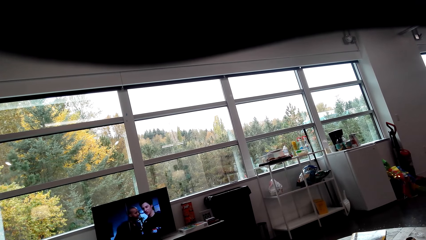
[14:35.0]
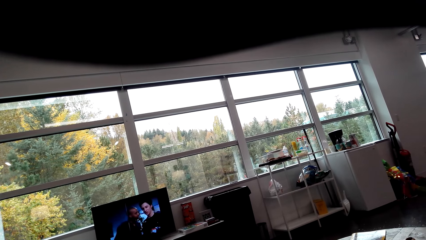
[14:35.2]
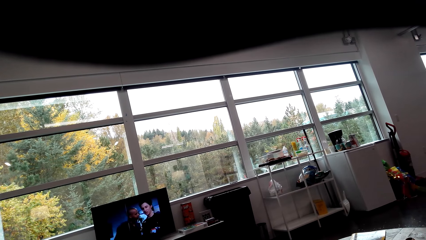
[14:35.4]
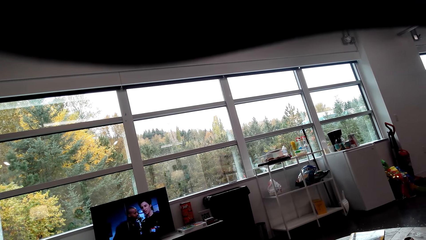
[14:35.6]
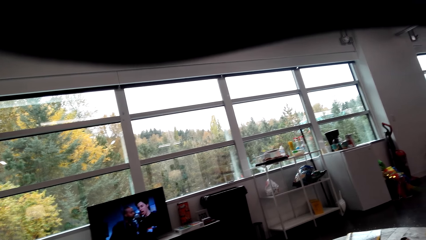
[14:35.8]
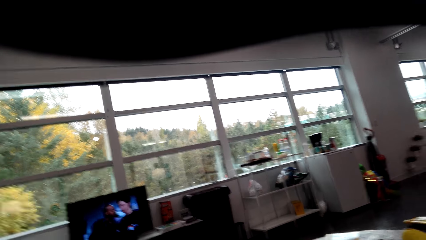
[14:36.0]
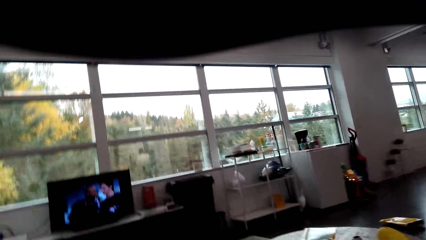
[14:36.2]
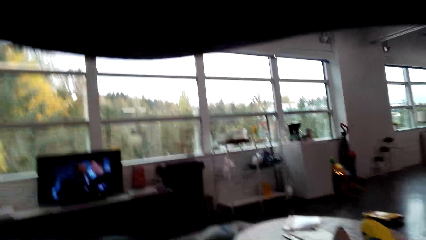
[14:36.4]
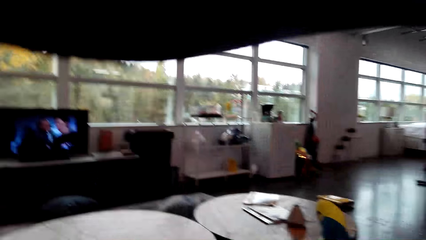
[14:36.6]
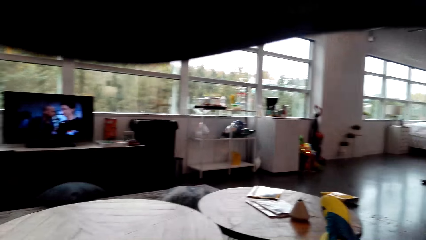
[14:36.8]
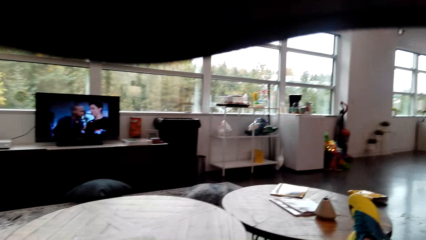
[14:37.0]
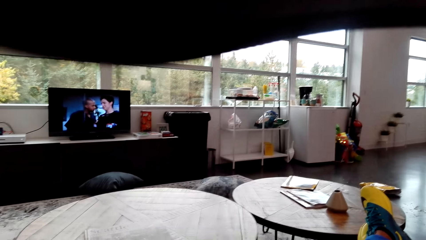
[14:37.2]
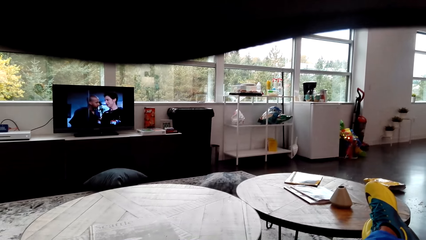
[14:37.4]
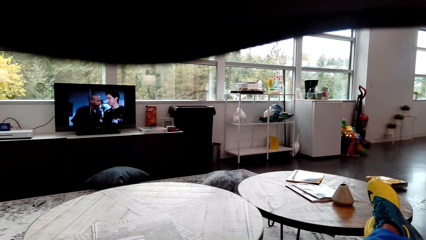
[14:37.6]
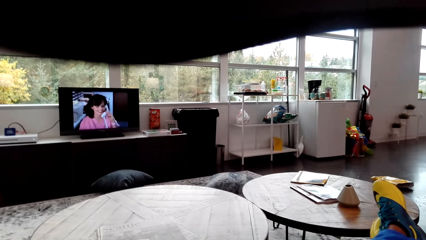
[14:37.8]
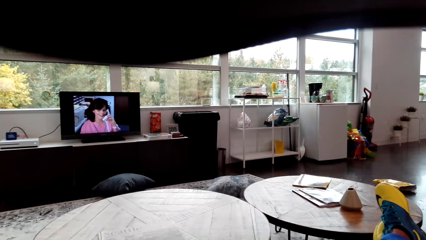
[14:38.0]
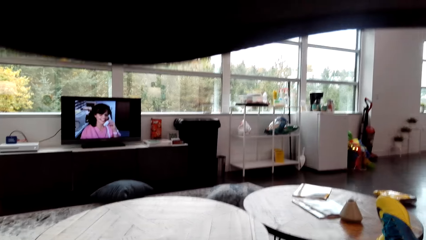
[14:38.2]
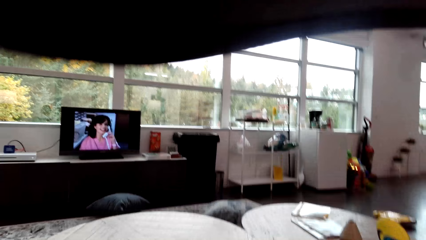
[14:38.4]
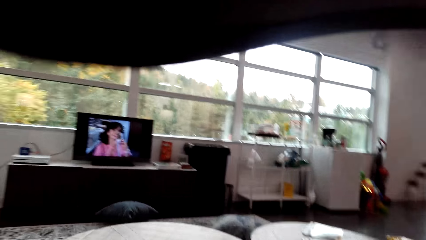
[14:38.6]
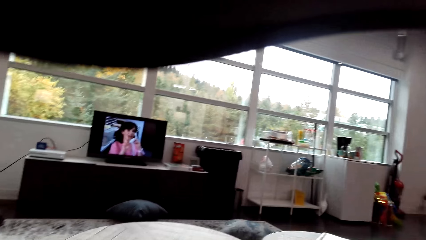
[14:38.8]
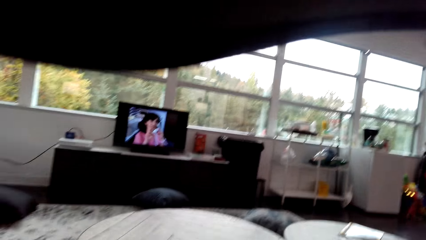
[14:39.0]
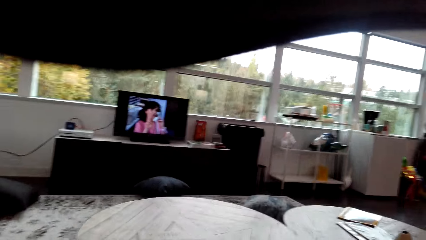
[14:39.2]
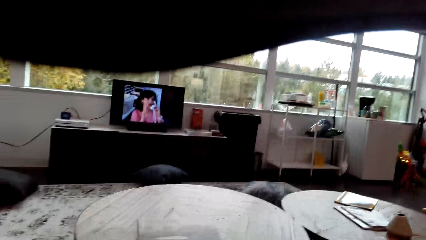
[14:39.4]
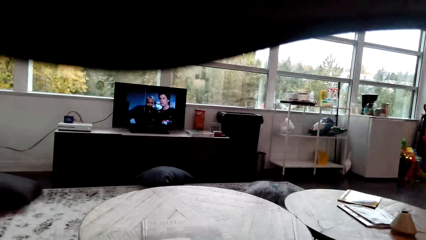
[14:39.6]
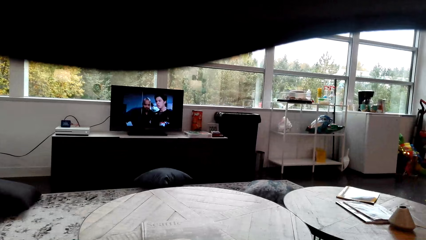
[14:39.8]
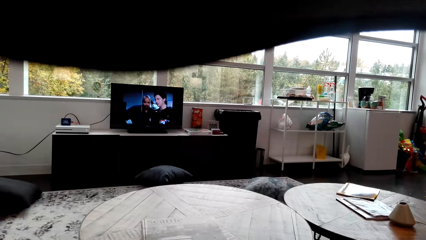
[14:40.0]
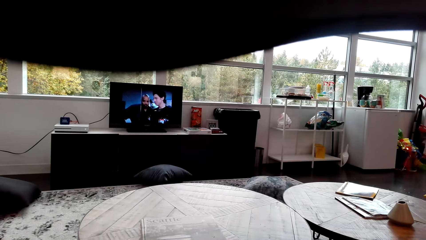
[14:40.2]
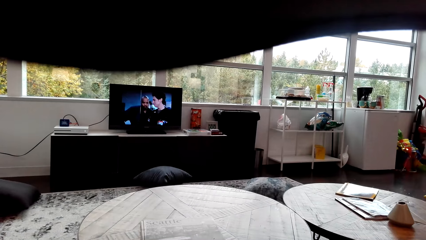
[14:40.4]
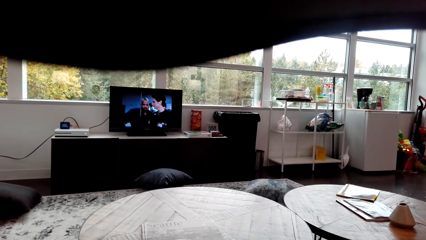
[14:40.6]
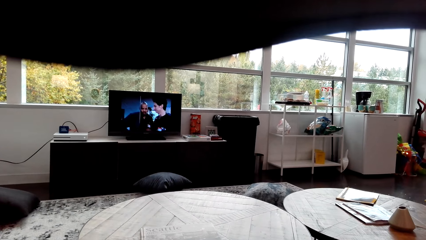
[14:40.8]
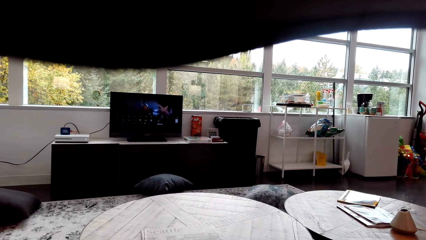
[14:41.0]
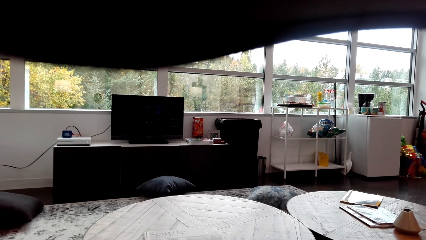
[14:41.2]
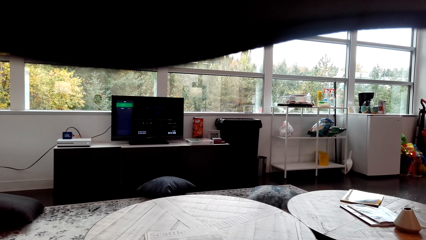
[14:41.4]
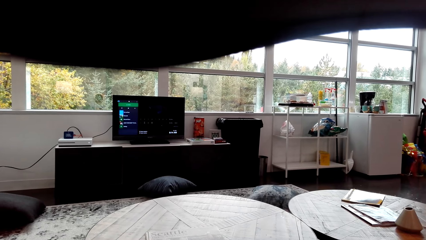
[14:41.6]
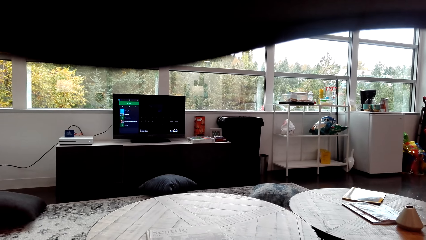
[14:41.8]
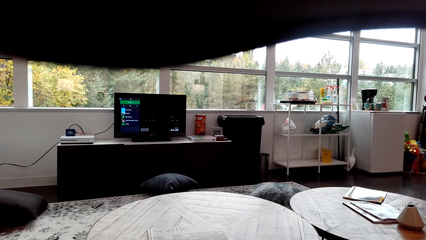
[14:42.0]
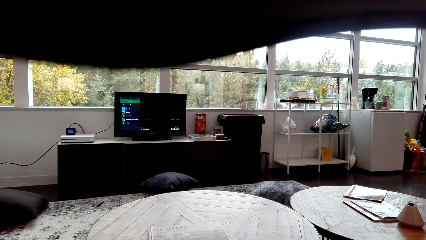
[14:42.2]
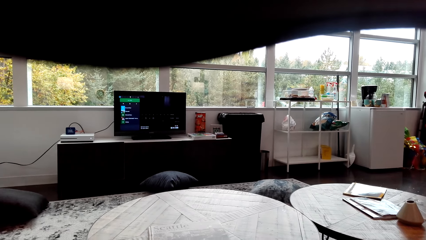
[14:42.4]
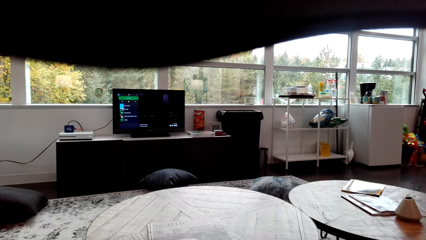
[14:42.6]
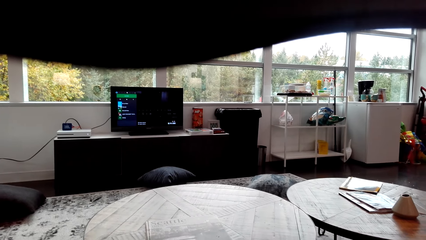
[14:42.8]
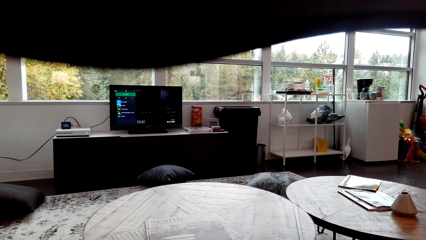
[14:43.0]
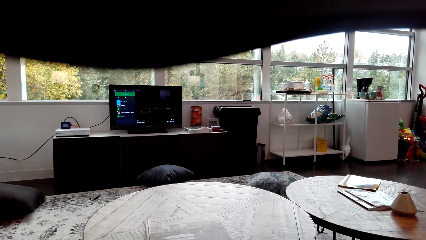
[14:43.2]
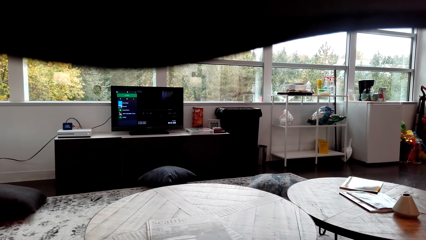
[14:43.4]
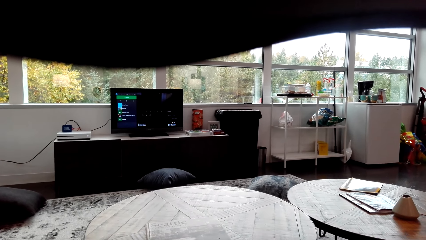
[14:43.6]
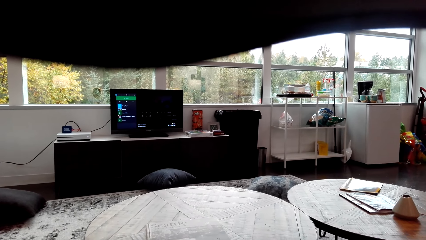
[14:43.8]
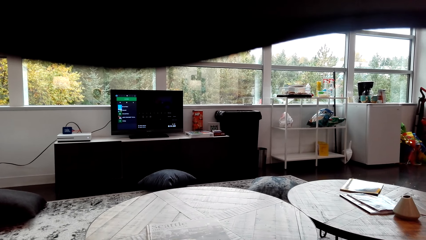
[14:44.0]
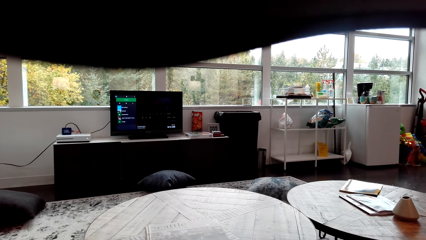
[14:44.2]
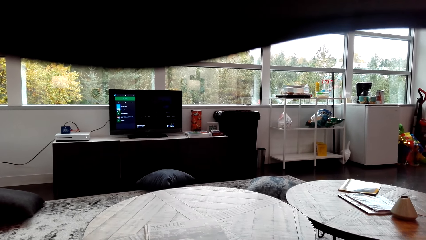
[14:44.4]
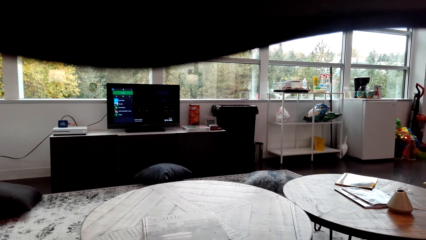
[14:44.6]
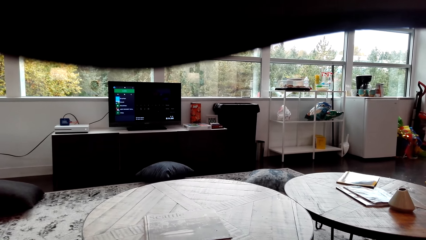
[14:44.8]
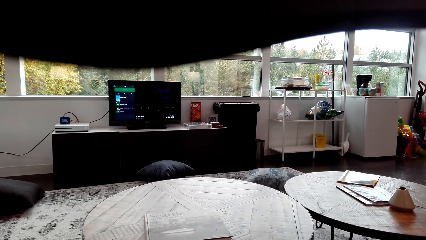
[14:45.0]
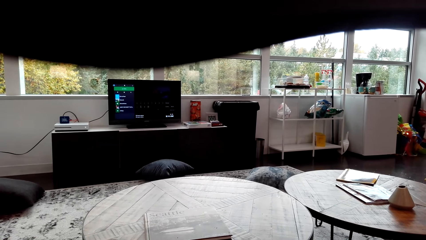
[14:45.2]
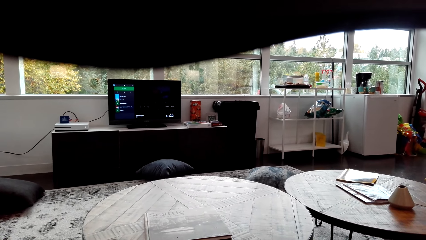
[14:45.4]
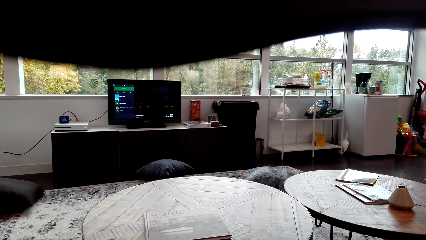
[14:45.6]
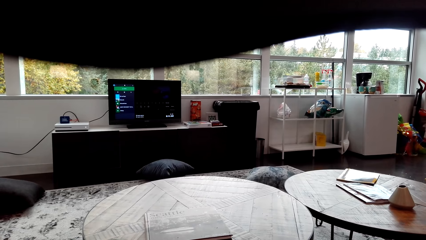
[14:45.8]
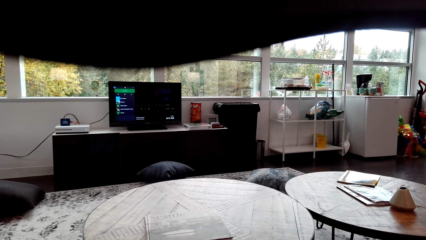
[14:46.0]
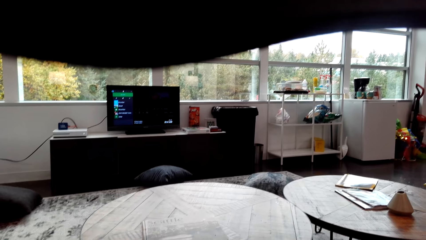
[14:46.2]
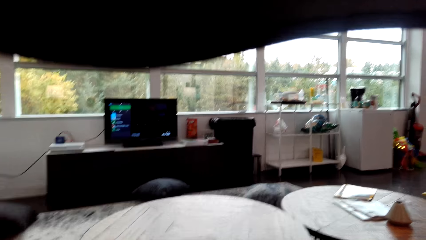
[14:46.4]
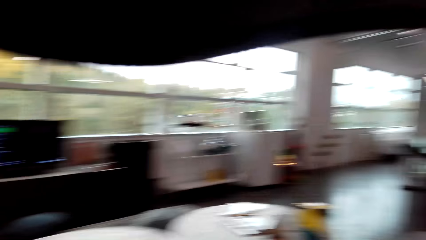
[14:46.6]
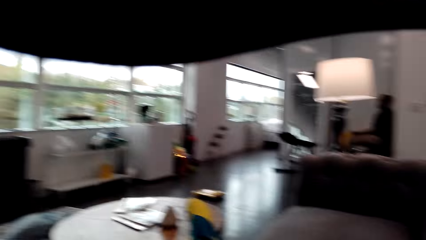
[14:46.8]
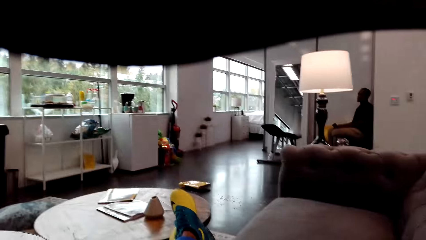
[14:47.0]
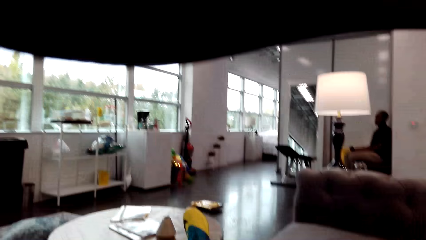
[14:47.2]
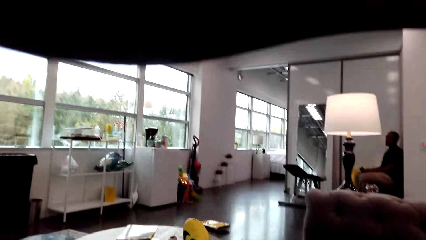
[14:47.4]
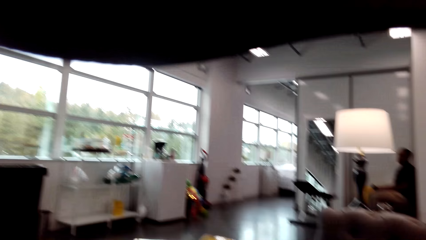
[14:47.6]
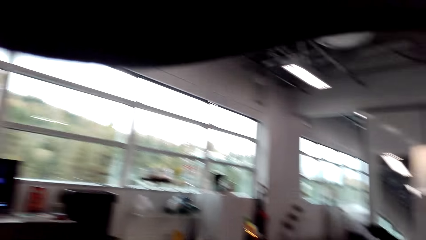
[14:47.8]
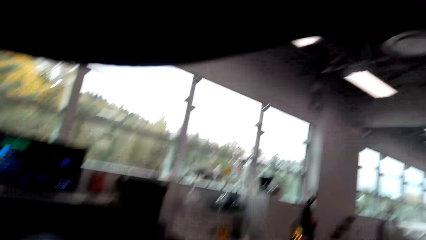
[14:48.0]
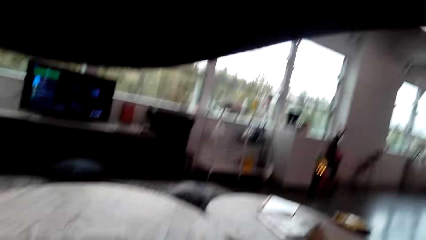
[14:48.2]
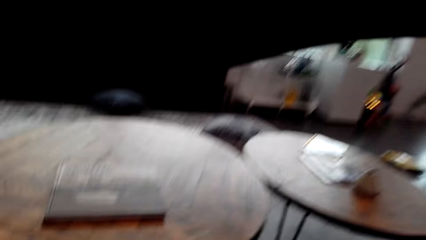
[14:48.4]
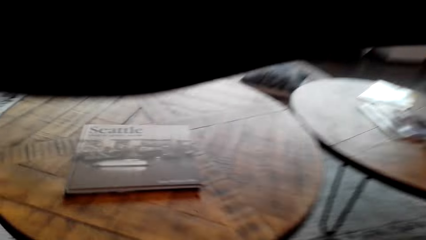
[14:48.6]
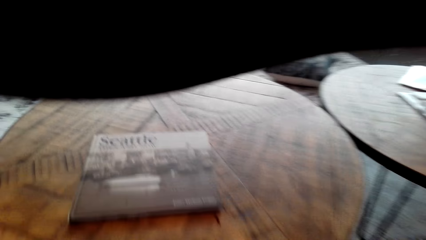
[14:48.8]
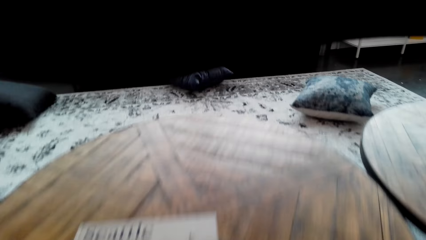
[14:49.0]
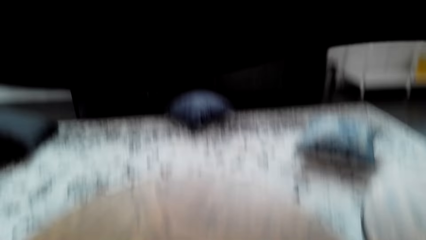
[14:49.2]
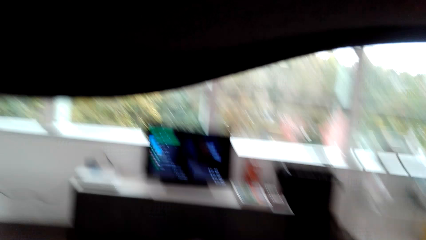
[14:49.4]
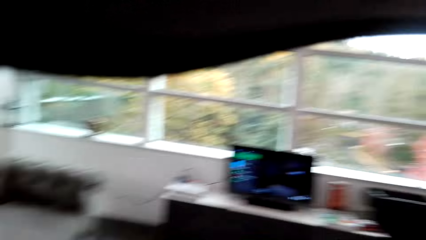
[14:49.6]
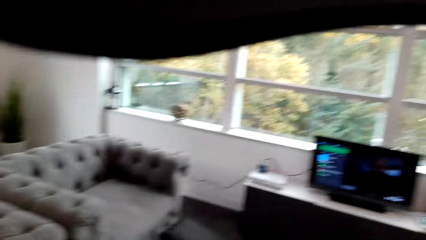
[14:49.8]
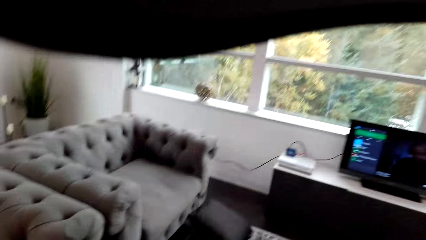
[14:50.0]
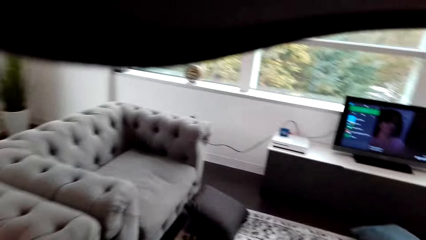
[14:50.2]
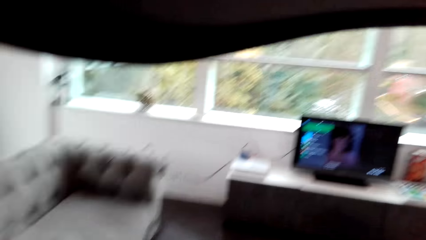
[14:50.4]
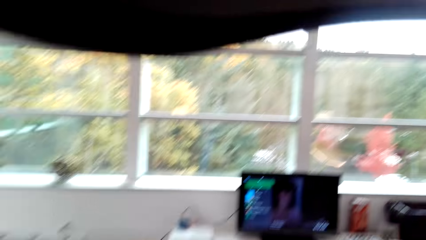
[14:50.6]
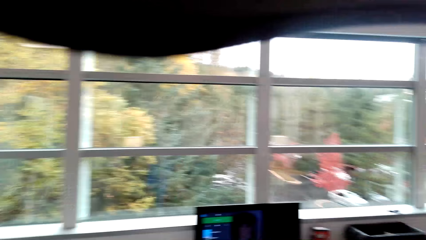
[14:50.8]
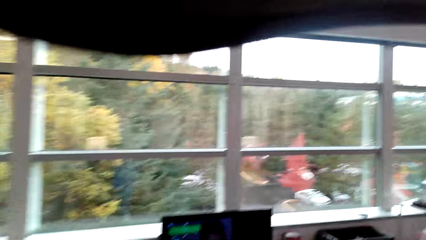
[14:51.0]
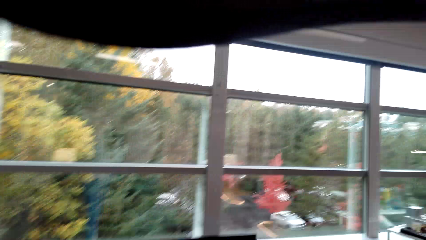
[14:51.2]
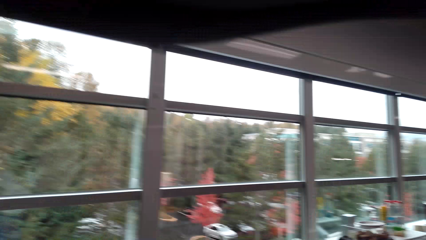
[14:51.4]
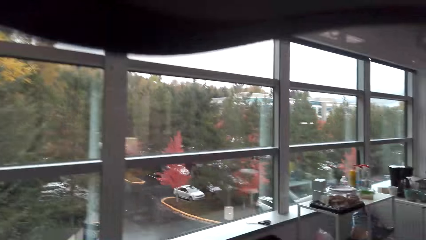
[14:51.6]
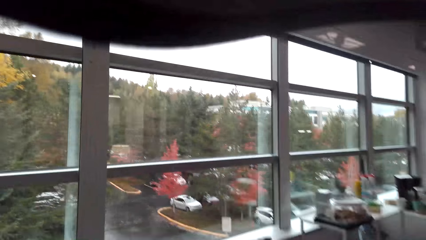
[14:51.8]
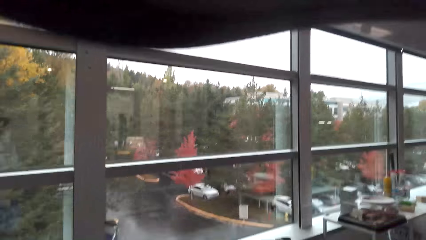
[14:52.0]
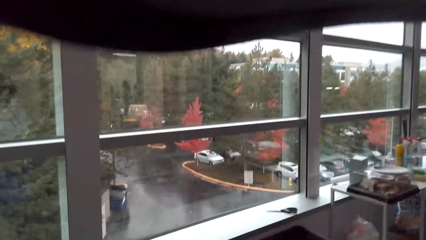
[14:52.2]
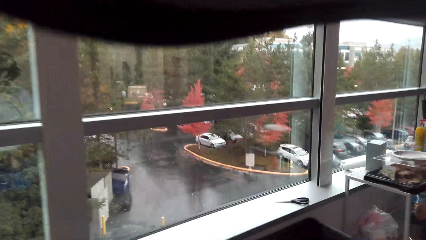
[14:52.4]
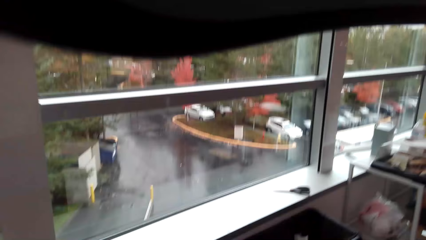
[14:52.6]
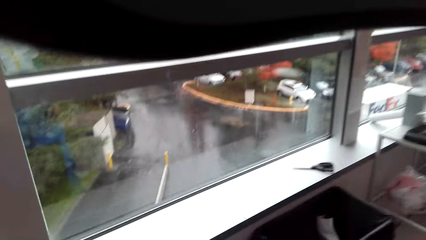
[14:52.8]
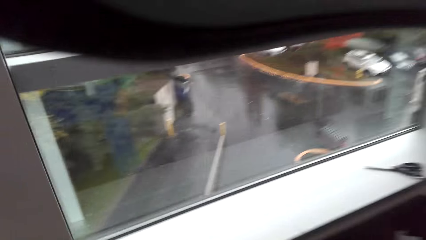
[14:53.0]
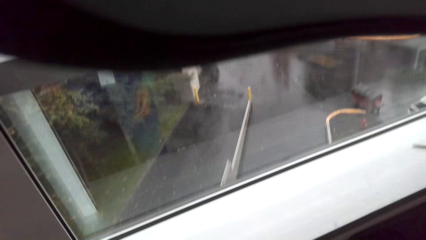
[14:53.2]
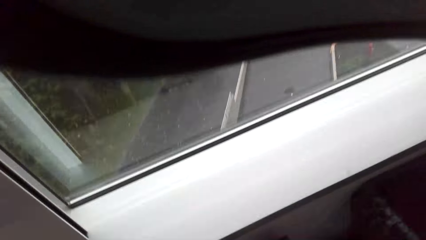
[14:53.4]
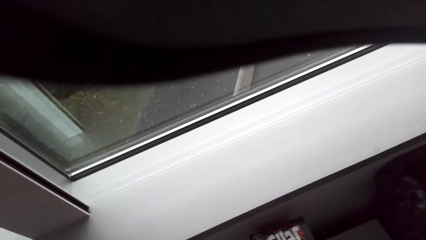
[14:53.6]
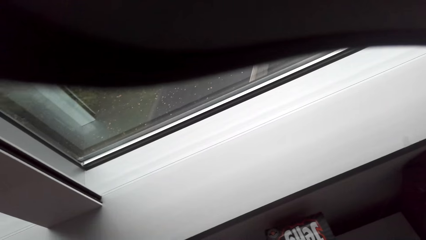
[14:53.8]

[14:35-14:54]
The camera wearer looks around. They look sideways. They look down. They look at the television. They look sideways. They walk across in front.
